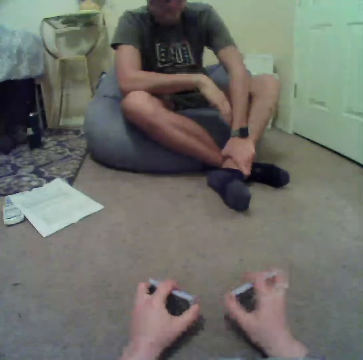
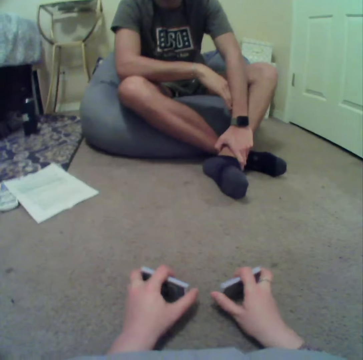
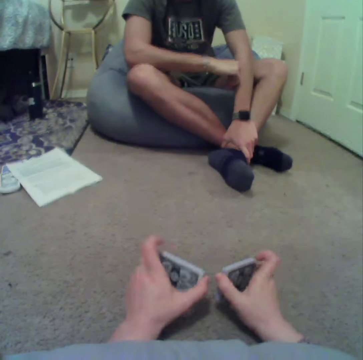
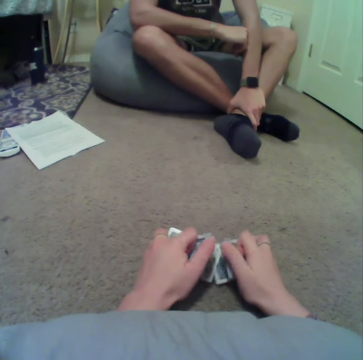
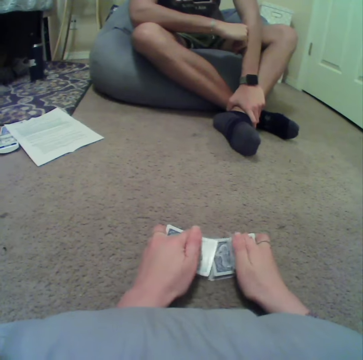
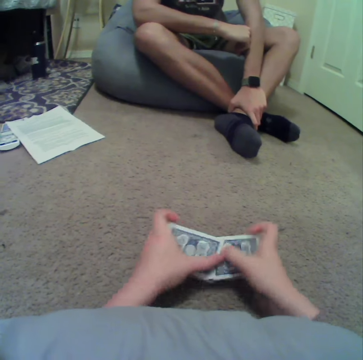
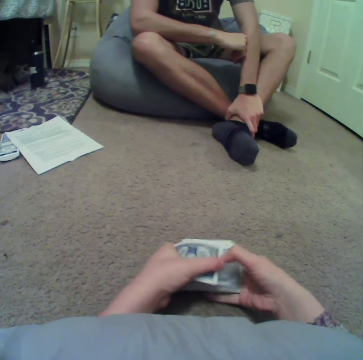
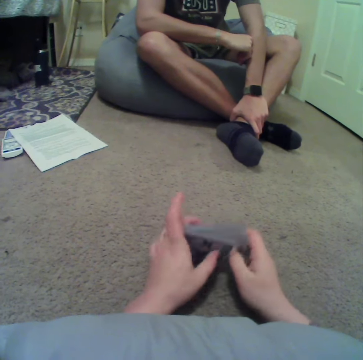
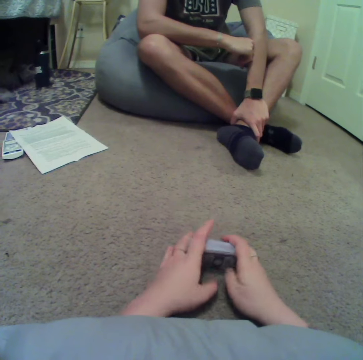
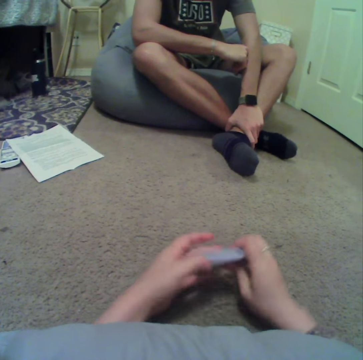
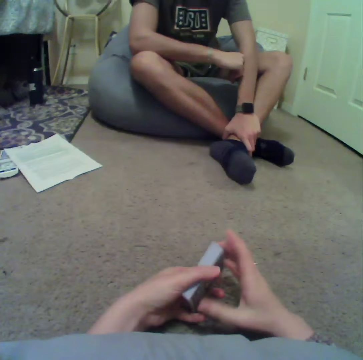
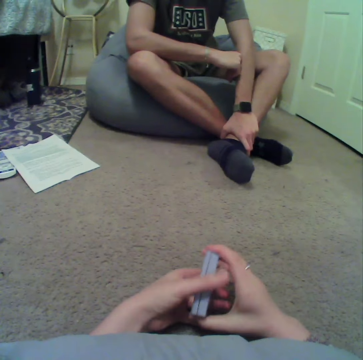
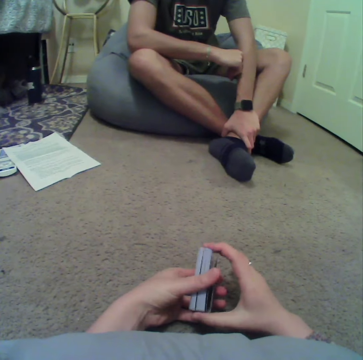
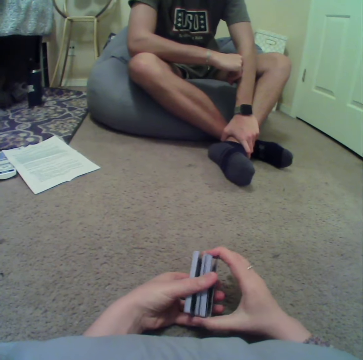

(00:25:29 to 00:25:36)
The camera wearer reshuffles the cards.

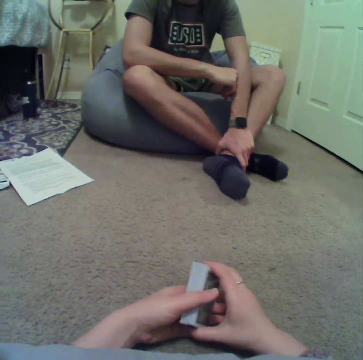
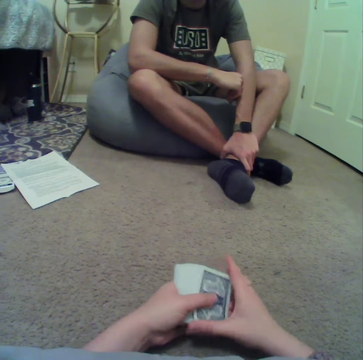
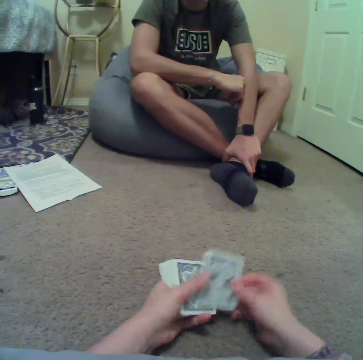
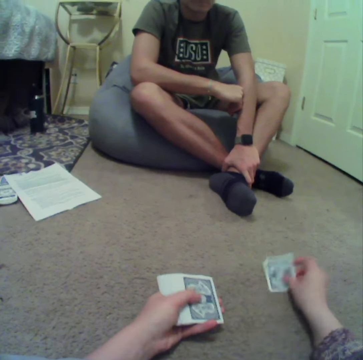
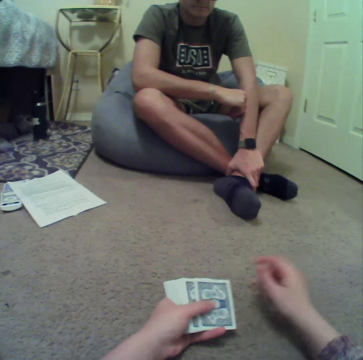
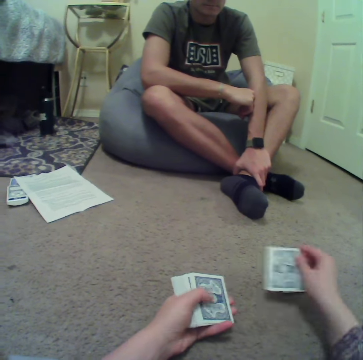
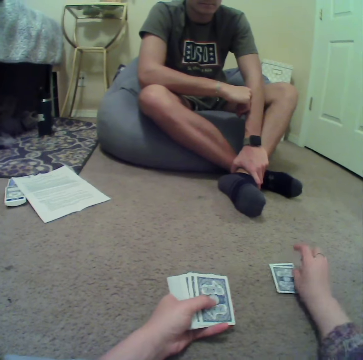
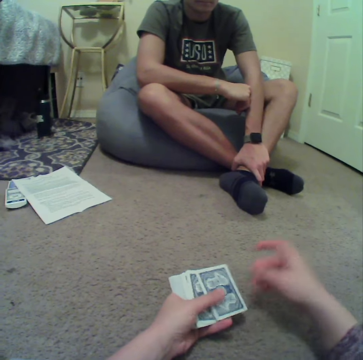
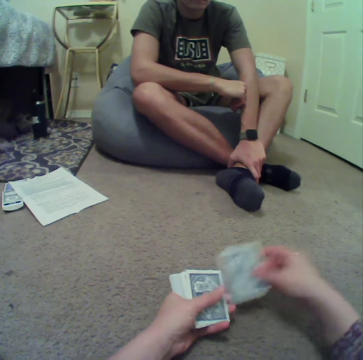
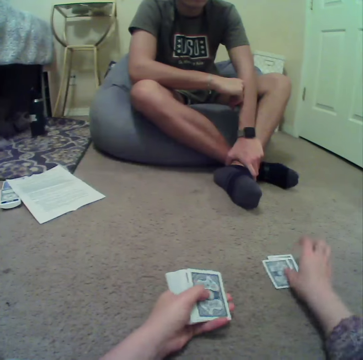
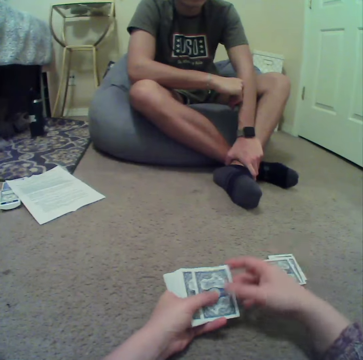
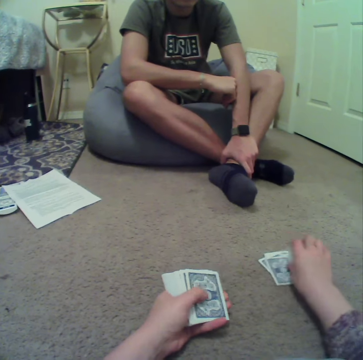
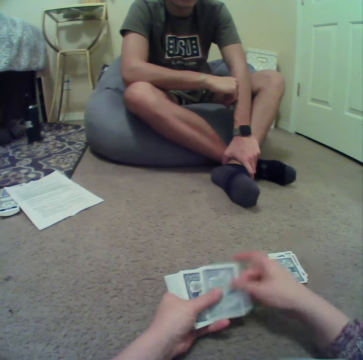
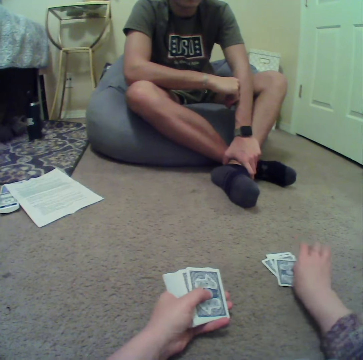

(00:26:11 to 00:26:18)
The camera wearer puts the cards down. They align the cards on the floor.

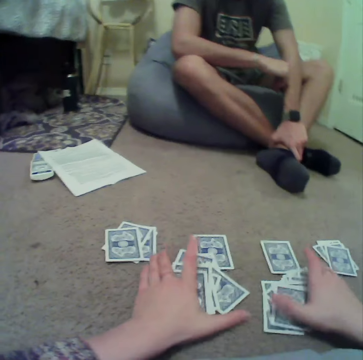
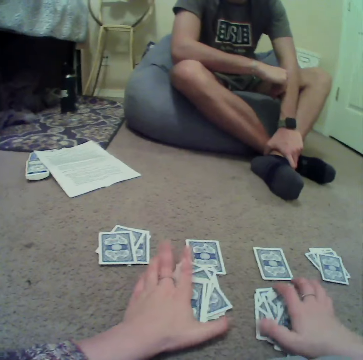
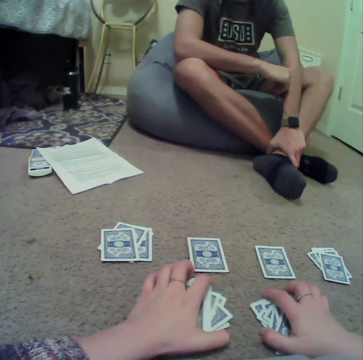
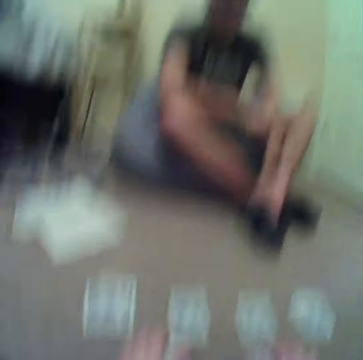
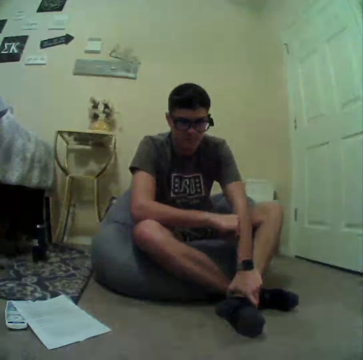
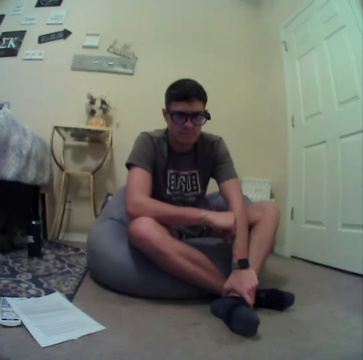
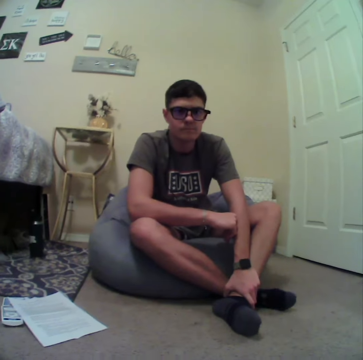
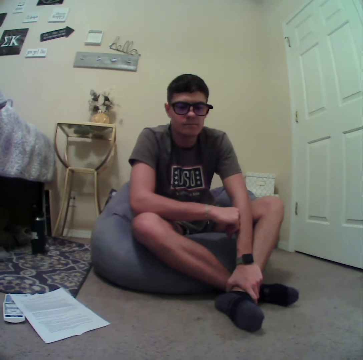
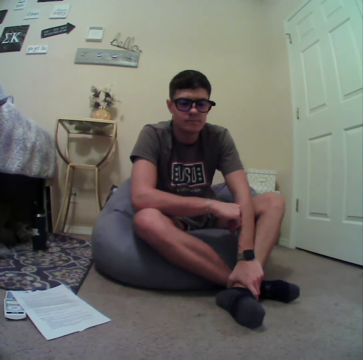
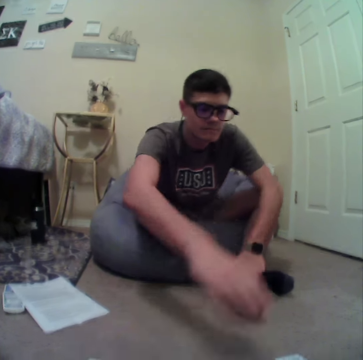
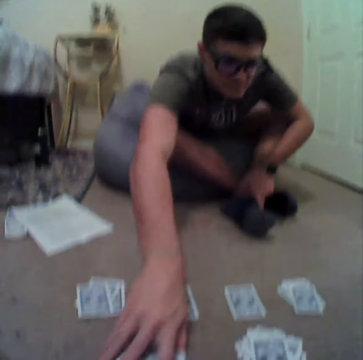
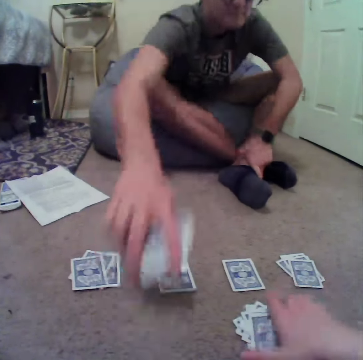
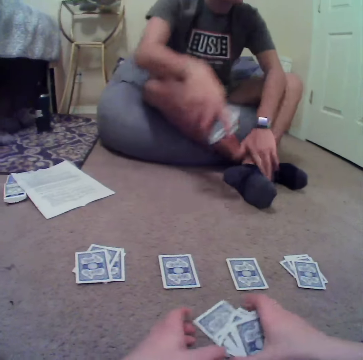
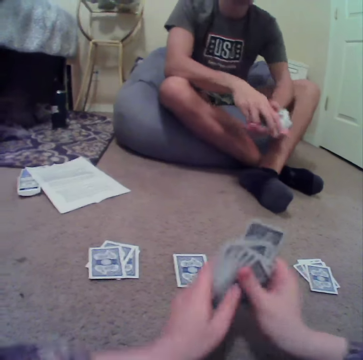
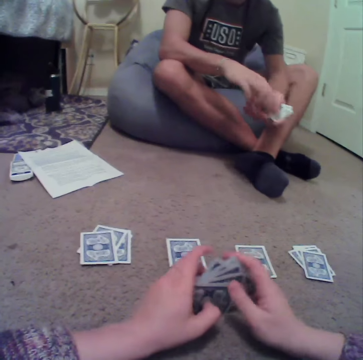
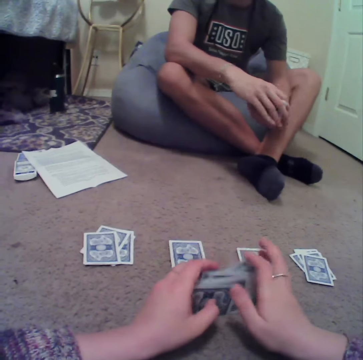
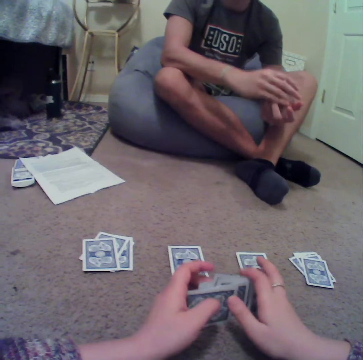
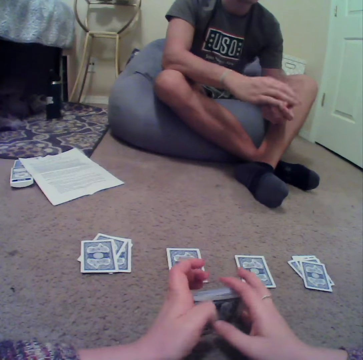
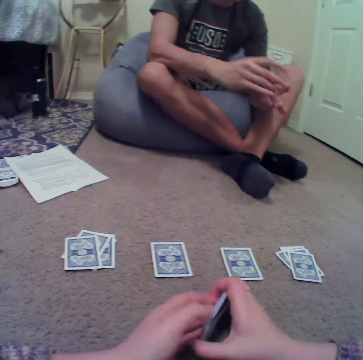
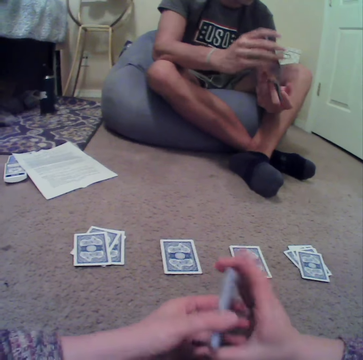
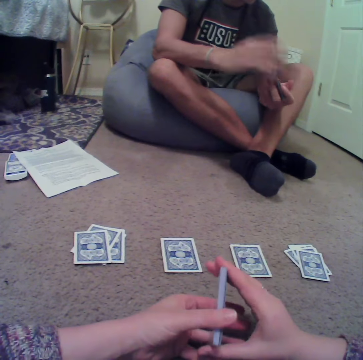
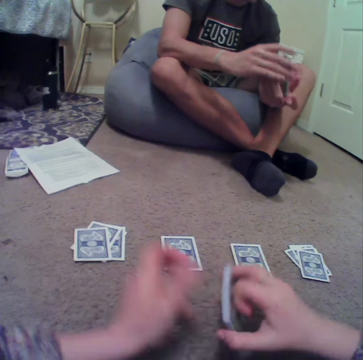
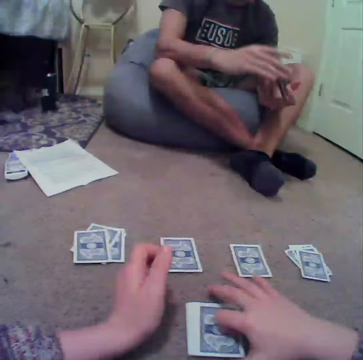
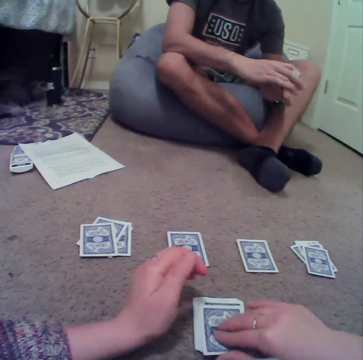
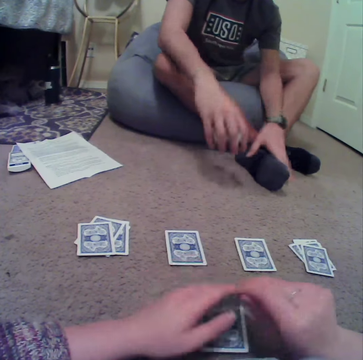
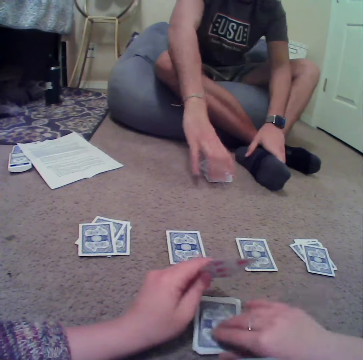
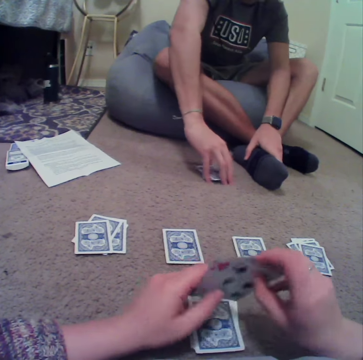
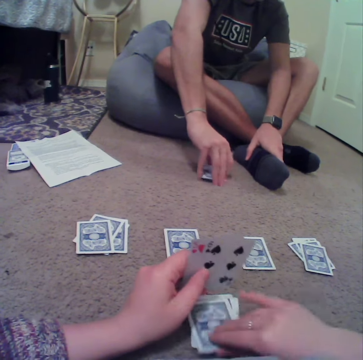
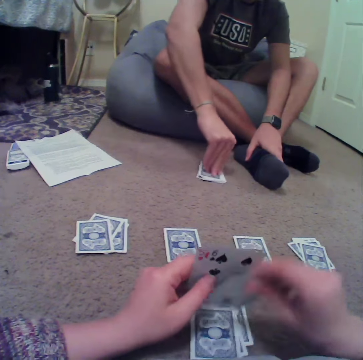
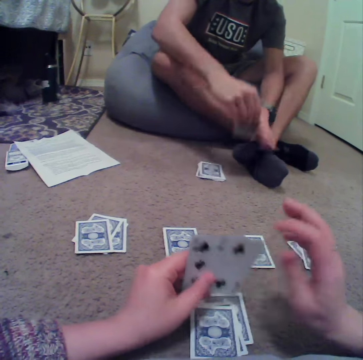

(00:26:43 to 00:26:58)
The camera wearer talks to a man. They stare at the man. The man picks up the cards from the floor. The camera wearer aligns the cards at hand. They put the cards down and pick up the cards. The man drops the cards on the floor.

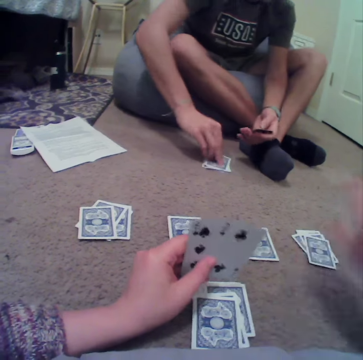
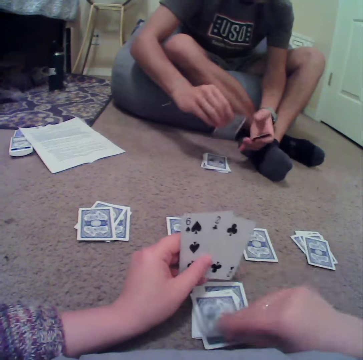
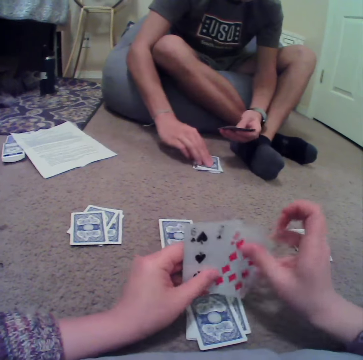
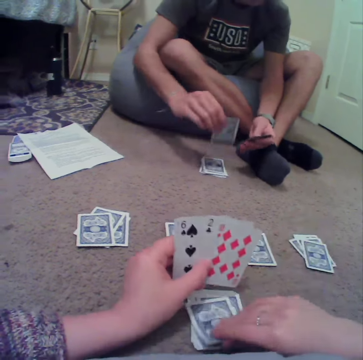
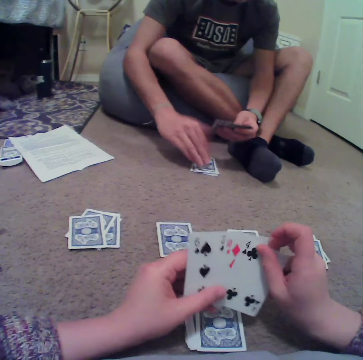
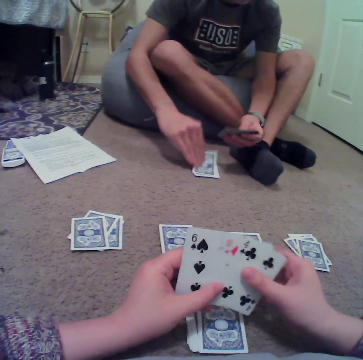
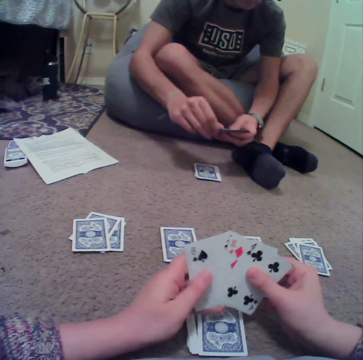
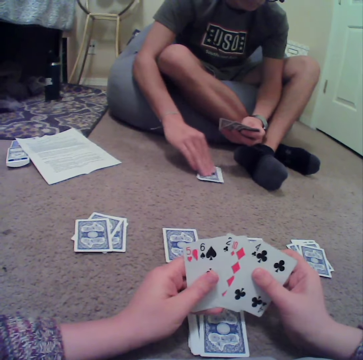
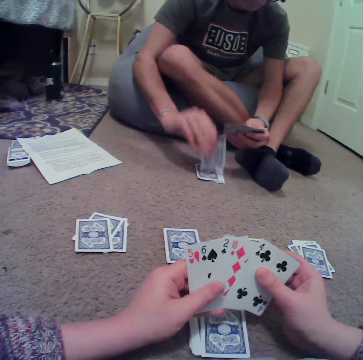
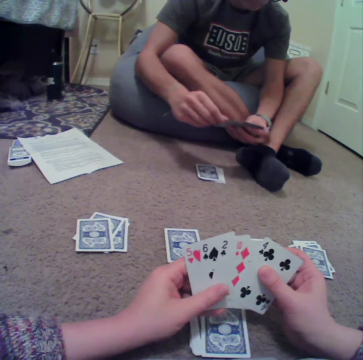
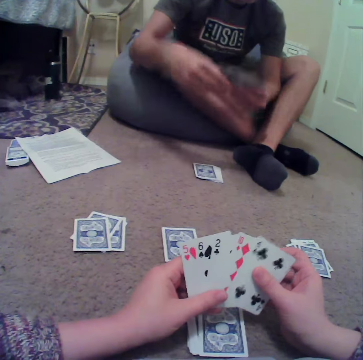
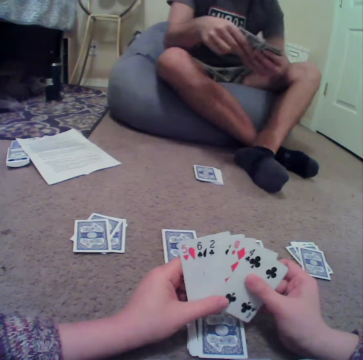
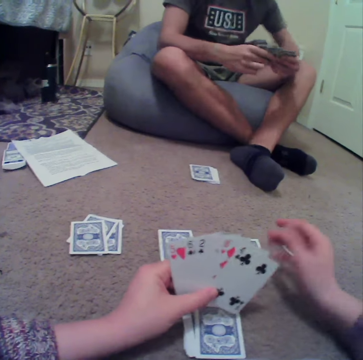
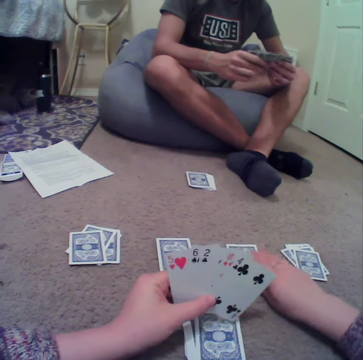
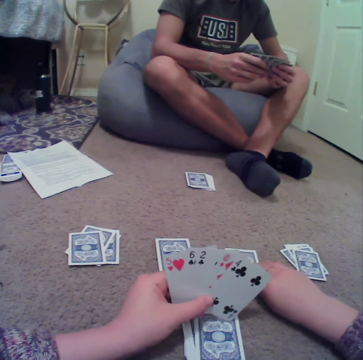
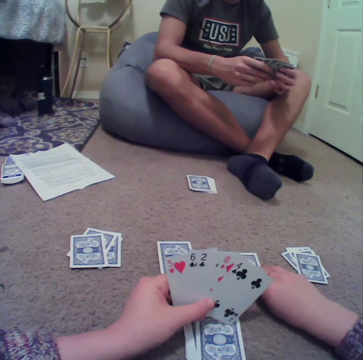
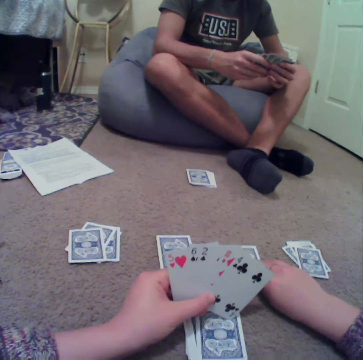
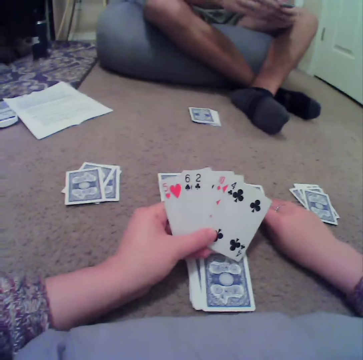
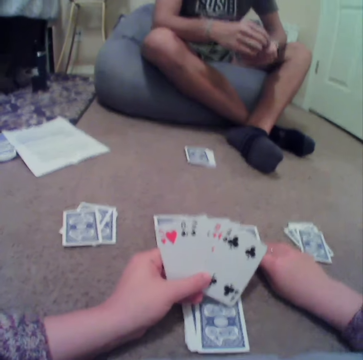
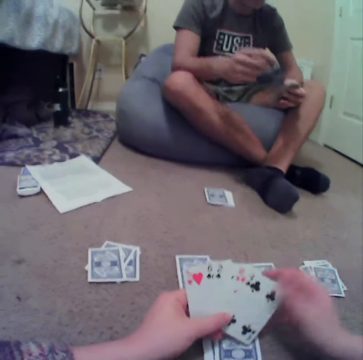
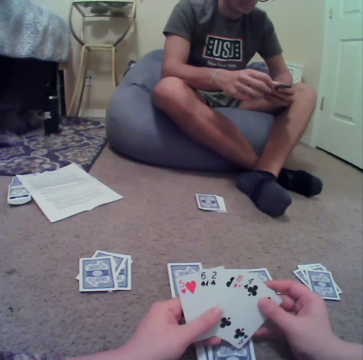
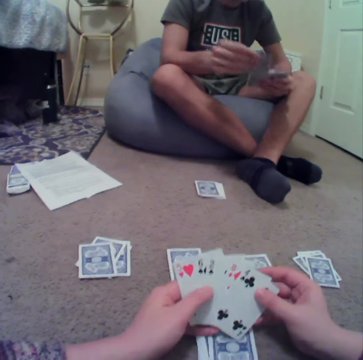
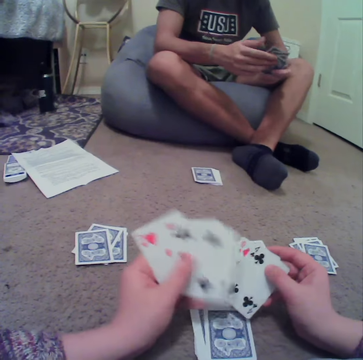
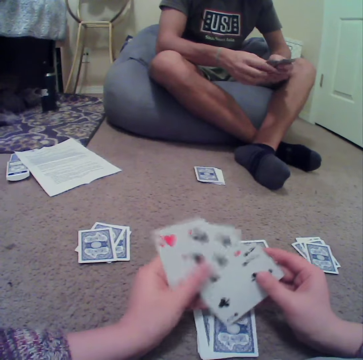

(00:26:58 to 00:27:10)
The camera wearer aligns the cards on the hands. The man aligns the cards at hand. The camera wearer looks at the cards. They hold a card and reshuffle the cards.
